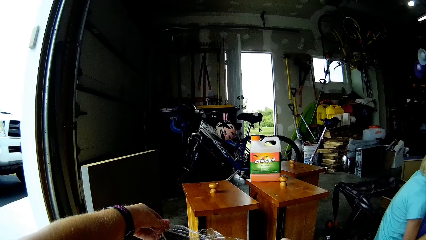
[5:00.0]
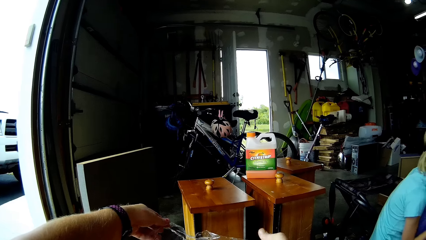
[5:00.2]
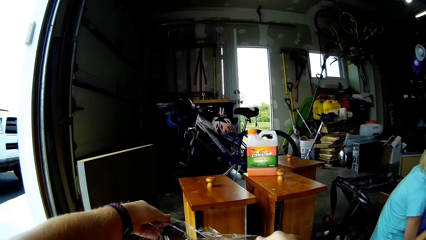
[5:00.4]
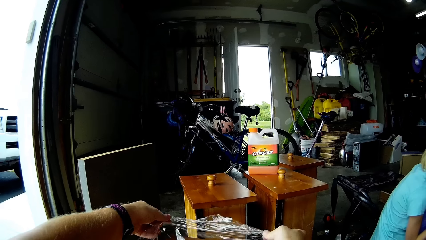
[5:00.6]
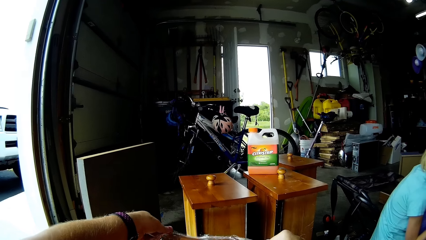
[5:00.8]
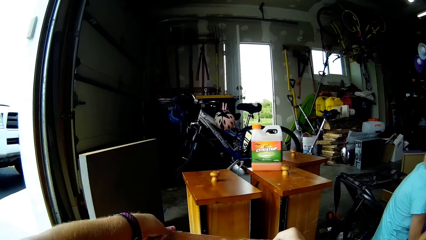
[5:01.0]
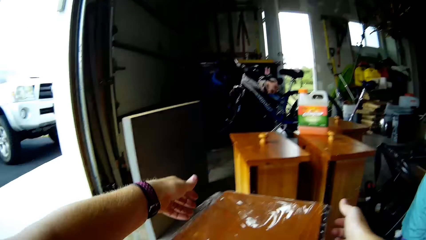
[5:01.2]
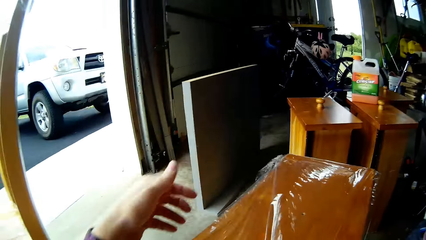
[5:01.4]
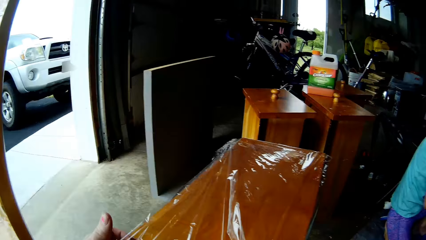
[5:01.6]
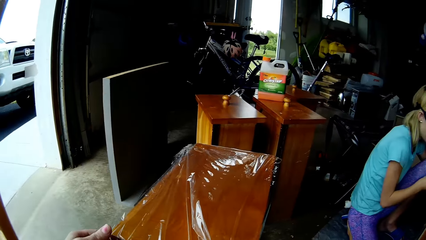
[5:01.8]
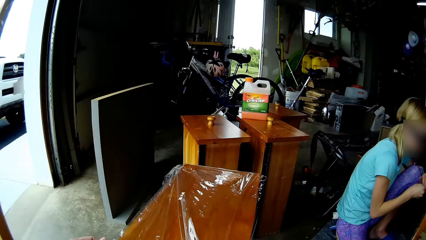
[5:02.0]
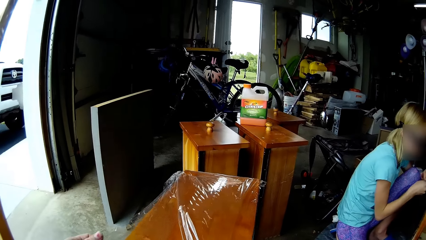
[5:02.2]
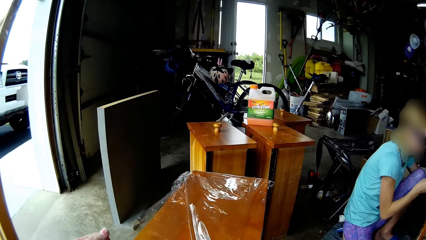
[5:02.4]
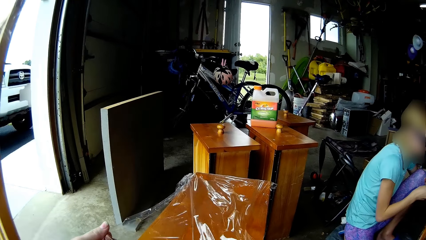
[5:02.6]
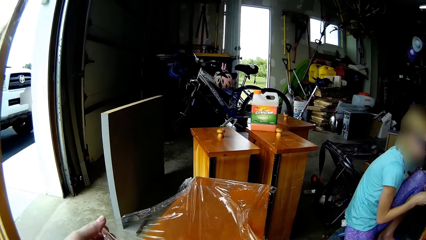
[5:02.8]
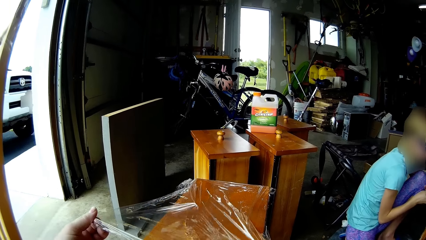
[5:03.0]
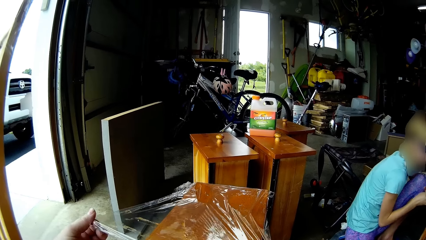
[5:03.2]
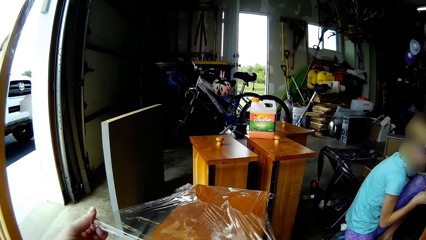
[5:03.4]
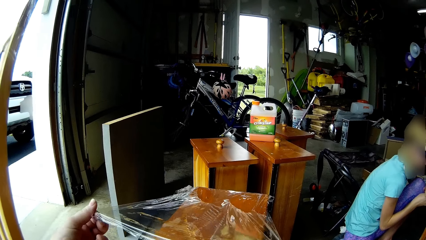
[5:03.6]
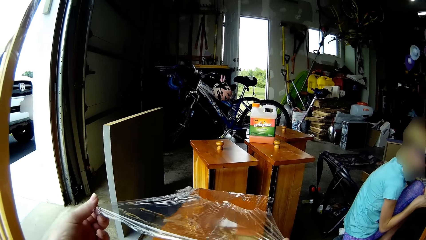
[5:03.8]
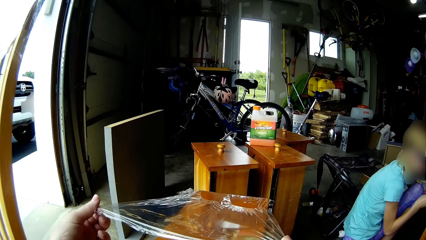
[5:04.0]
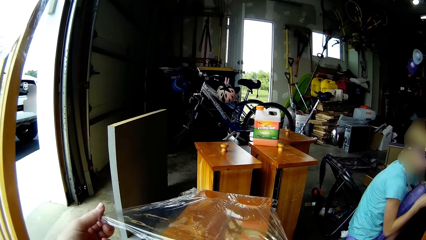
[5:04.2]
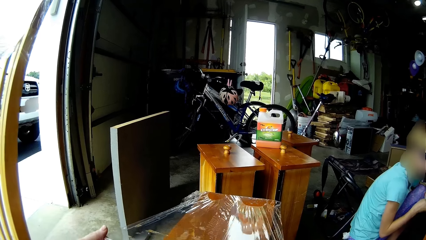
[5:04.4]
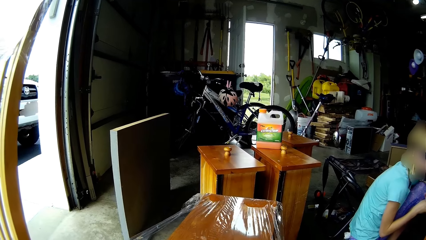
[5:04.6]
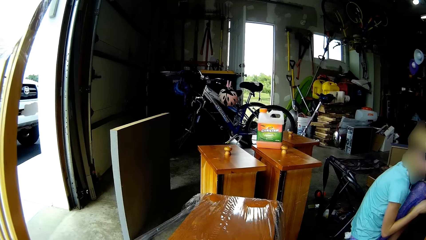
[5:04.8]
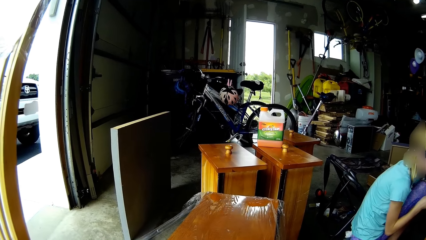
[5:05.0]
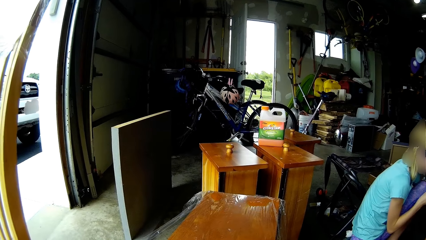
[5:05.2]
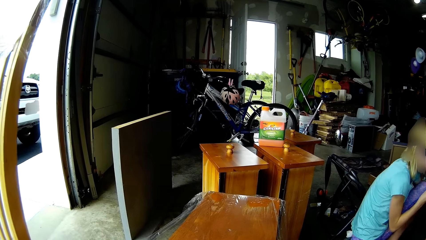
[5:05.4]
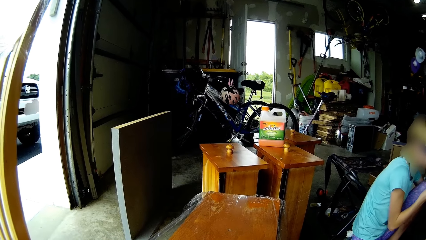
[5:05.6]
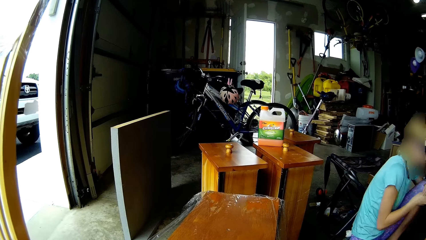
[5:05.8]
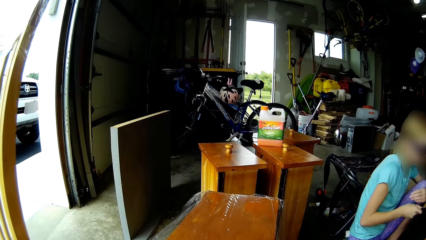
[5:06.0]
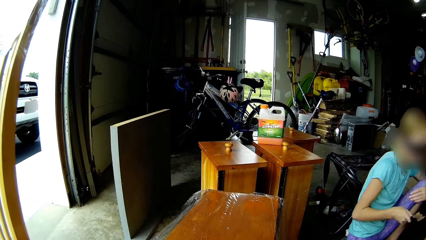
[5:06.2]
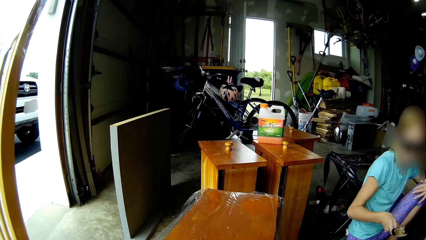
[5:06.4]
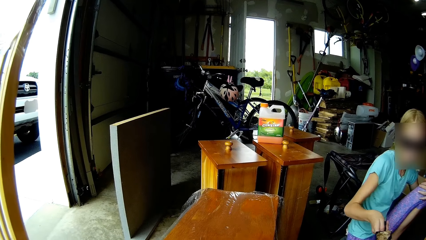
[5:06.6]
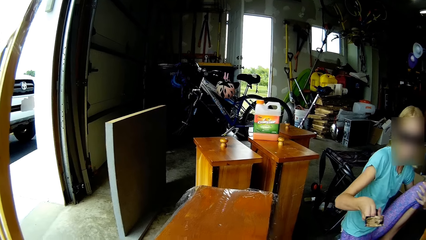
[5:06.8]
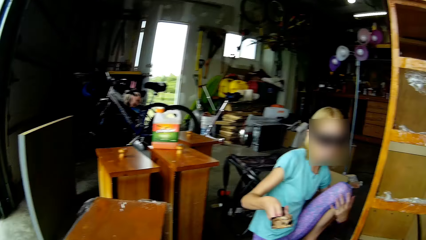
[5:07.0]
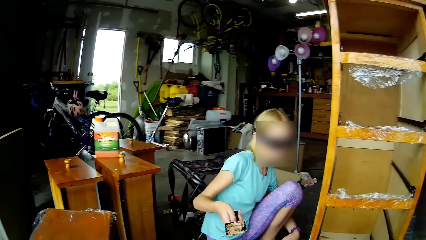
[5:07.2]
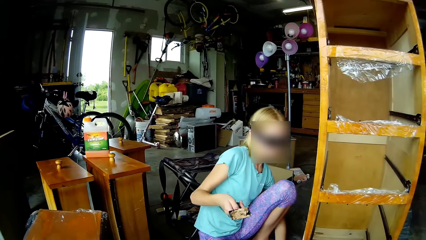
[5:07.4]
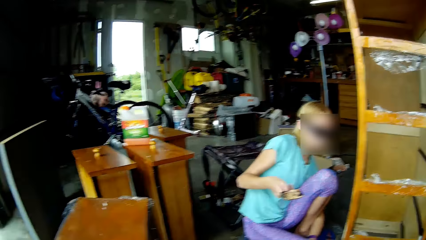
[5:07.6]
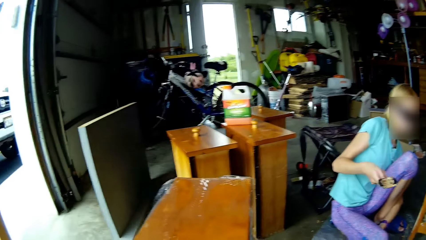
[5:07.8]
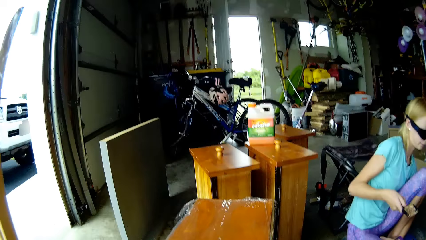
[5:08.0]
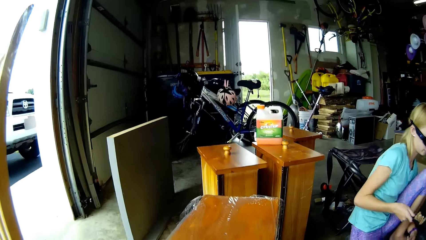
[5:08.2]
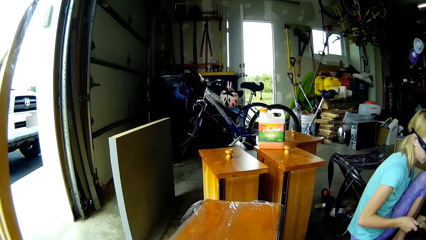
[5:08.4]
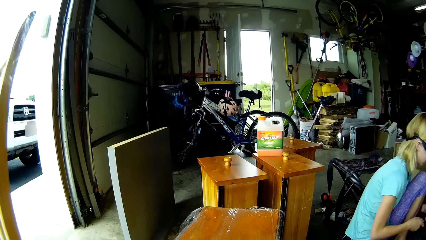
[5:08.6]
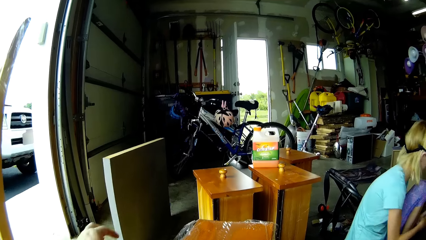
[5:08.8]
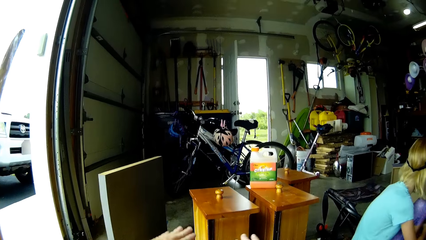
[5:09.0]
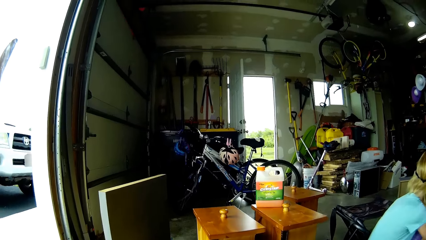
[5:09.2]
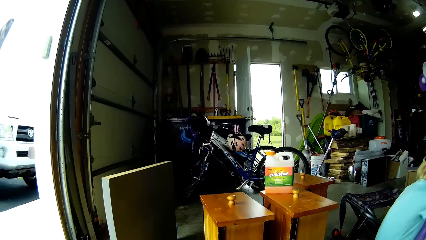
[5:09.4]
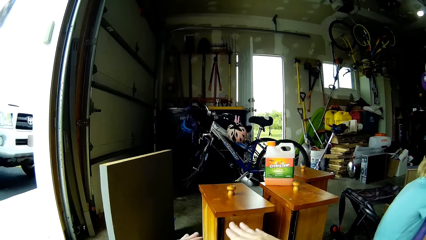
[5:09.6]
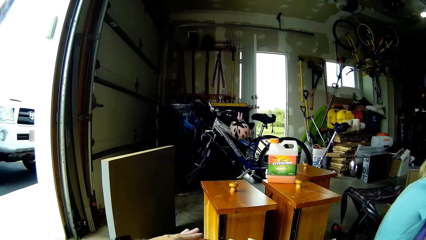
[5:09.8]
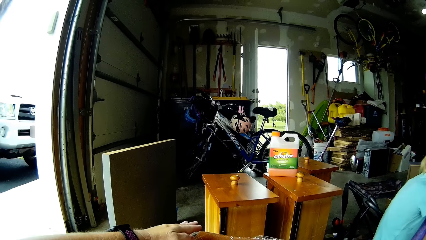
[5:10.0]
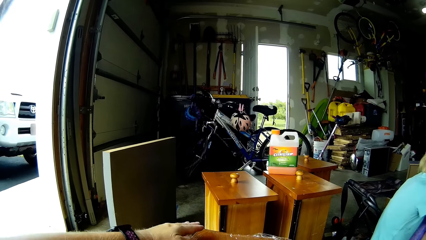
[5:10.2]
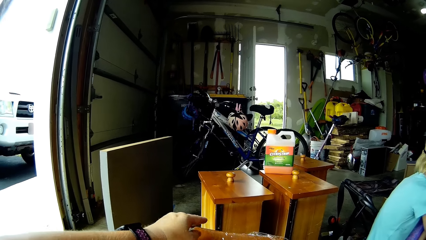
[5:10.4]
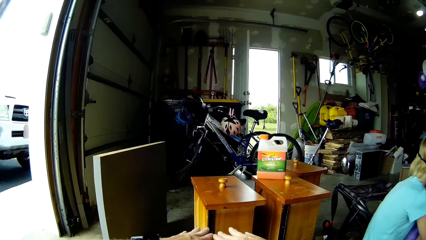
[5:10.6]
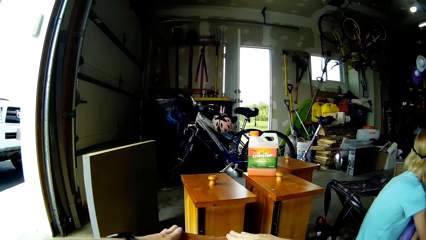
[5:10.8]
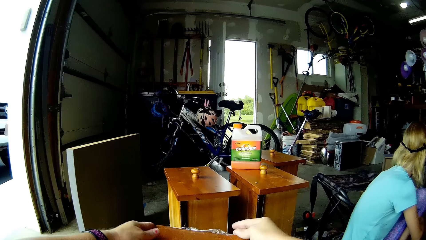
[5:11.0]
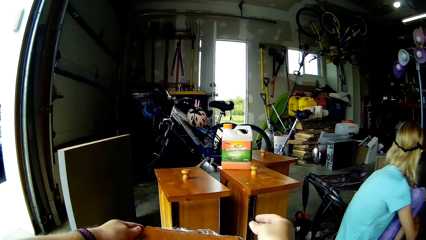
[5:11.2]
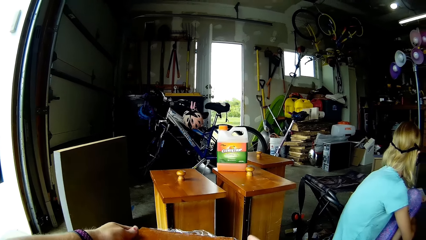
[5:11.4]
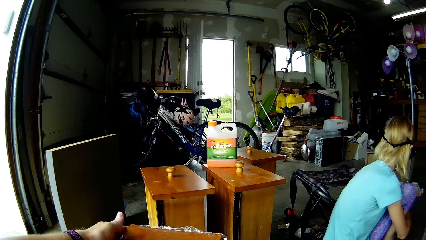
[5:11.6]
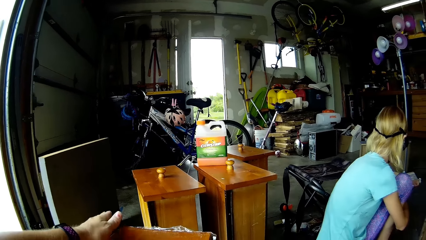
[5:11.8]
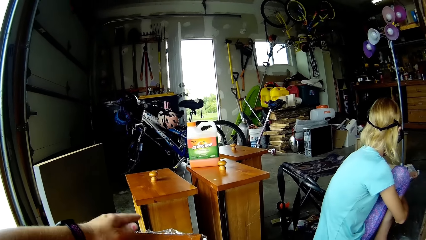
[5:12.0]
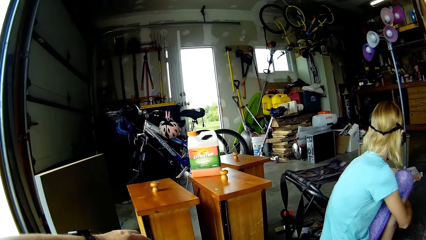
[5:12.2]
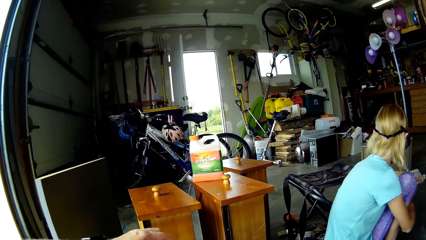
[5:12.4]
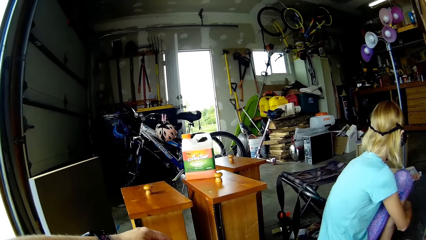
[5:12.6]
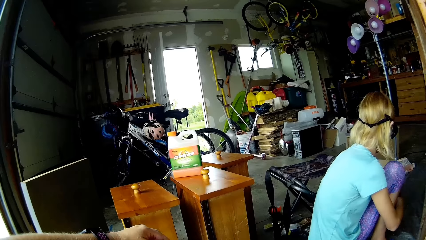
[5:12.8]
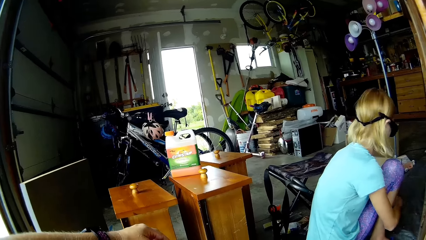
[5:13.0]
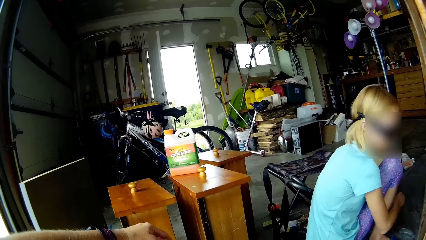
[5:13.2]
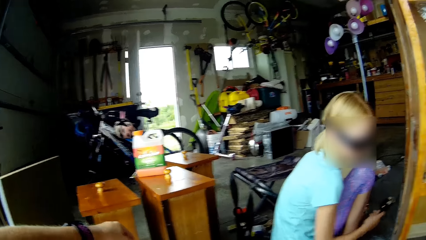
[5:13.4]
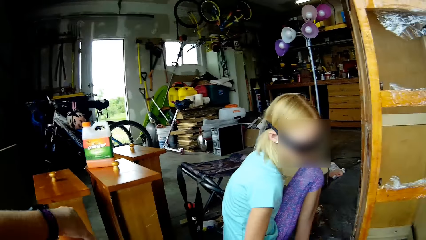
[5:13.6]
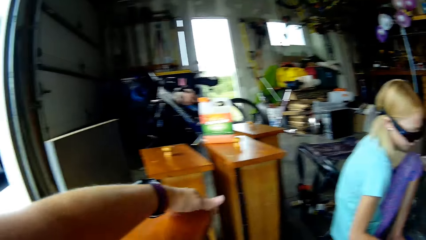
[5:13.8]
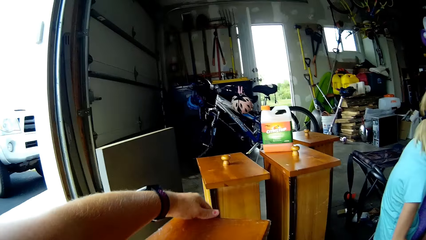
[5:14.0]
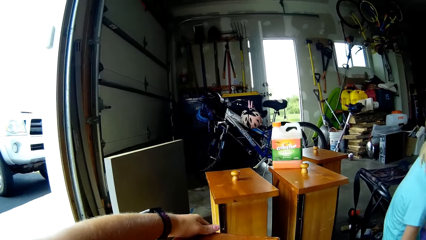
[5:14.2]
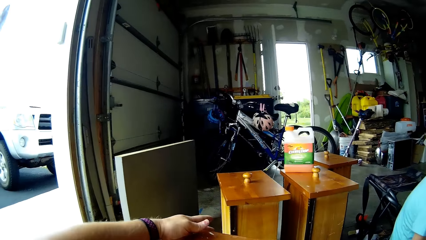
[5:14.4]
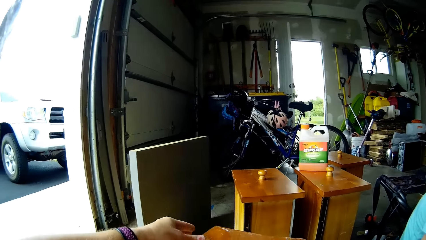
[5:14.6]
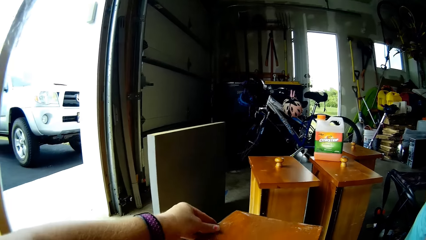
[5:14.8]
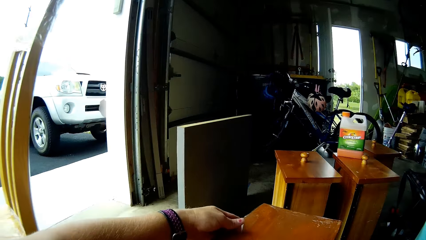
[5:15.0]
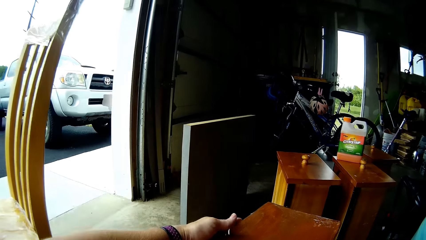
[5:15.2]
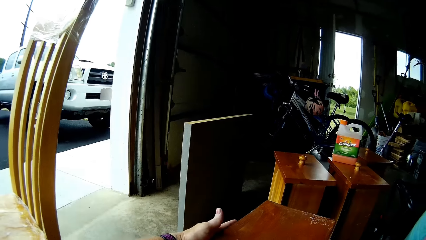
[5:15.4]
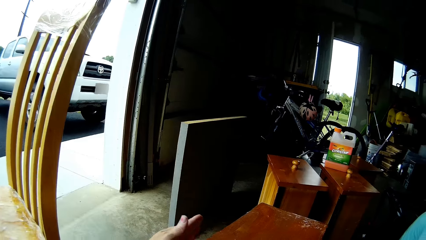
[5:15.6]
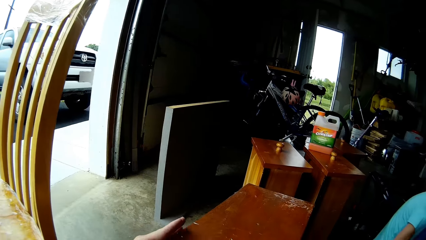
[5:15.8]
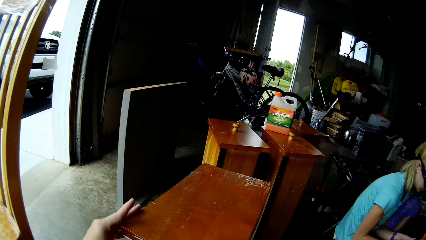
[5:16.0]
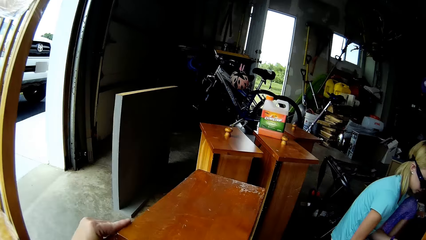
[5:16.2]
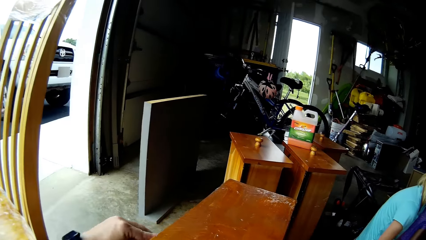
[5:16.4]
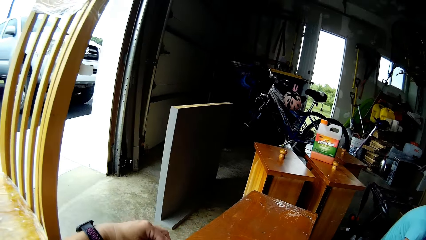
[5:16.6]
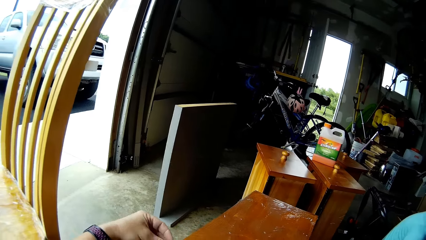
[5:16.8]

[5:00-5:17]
The camera wearer puts the foil paper on the table. They straighten the polythene paper. They stretch the foil paper on the table. A lady scrapes paint from the cupboard. The lady moves the hand. The lady turns around. The lady touches her shoe. The camera wearer puts the foil paper well on the table. They straighten the polythene paper. The lady removes paint from the scraper. The lady turns. The camera wearer fixes the foil paper well on the table.
